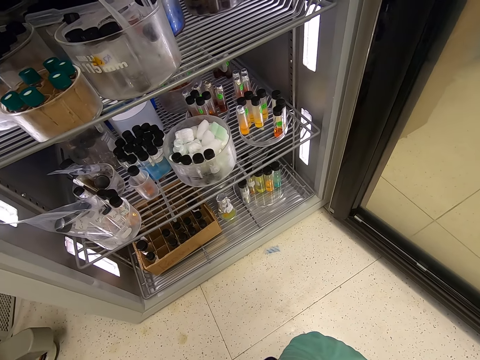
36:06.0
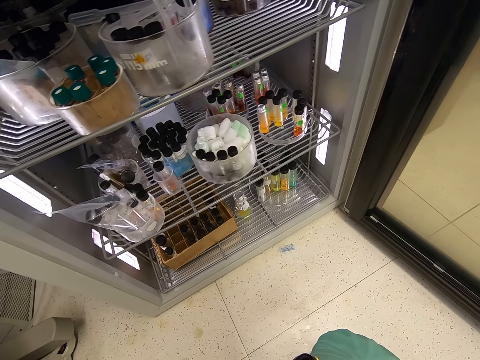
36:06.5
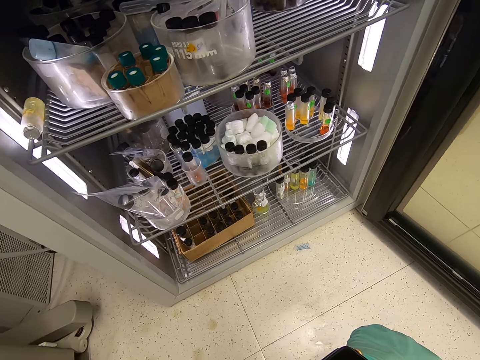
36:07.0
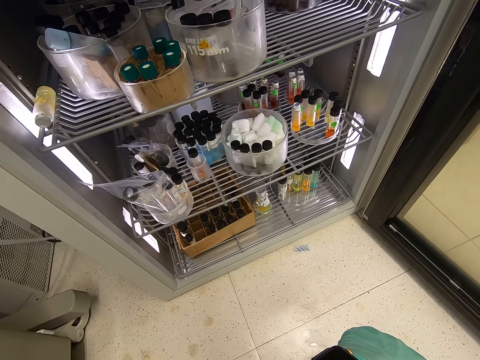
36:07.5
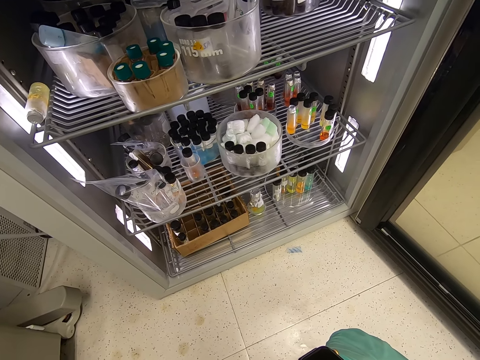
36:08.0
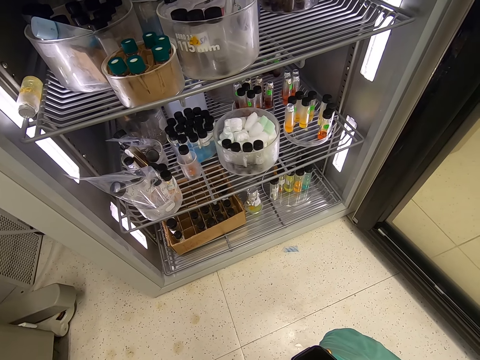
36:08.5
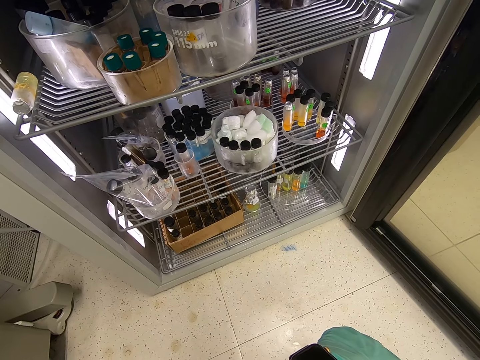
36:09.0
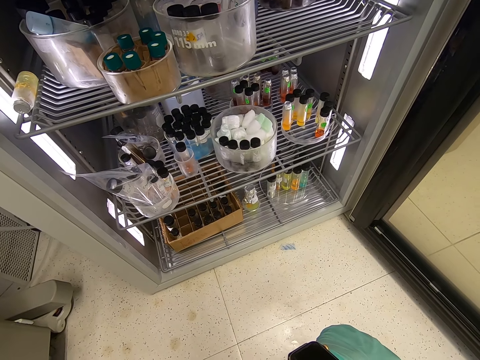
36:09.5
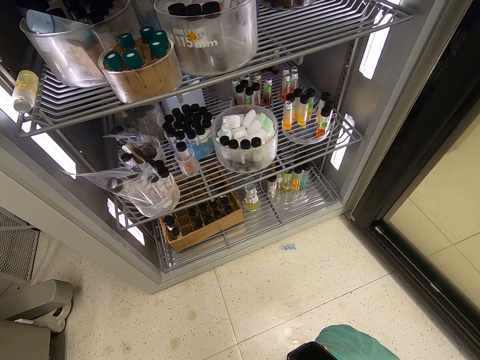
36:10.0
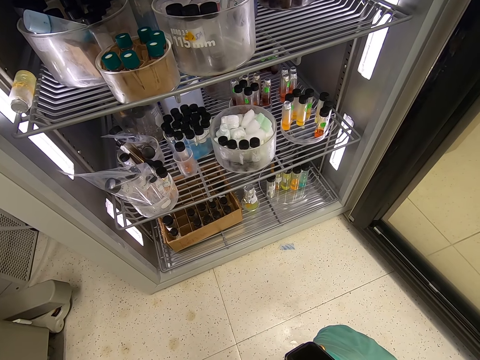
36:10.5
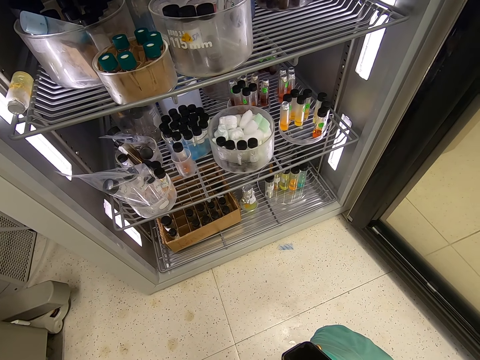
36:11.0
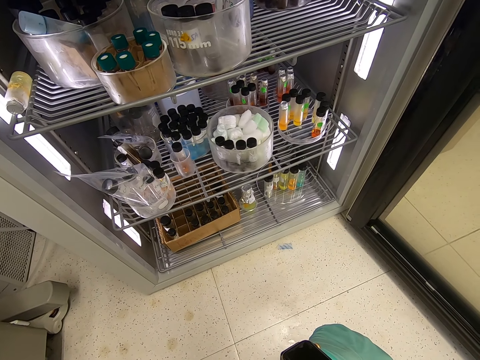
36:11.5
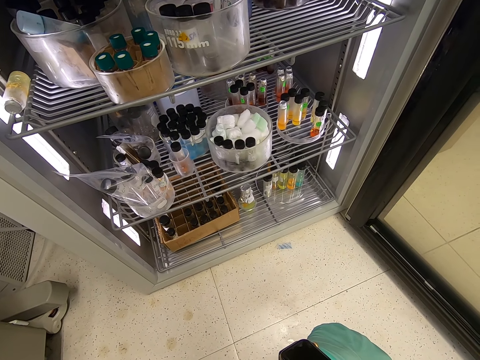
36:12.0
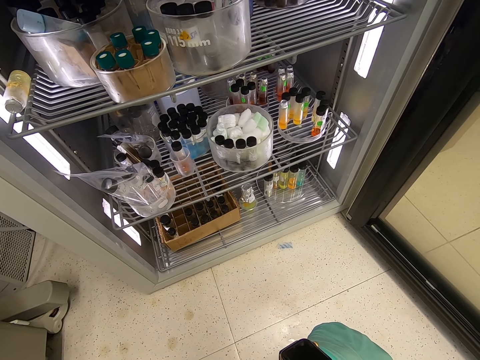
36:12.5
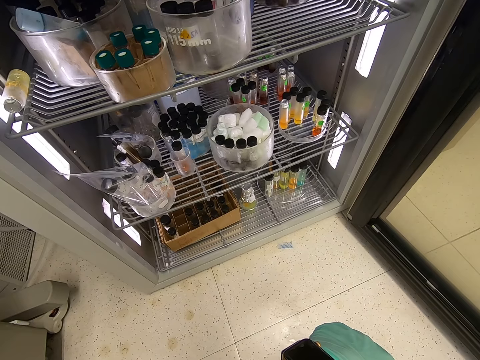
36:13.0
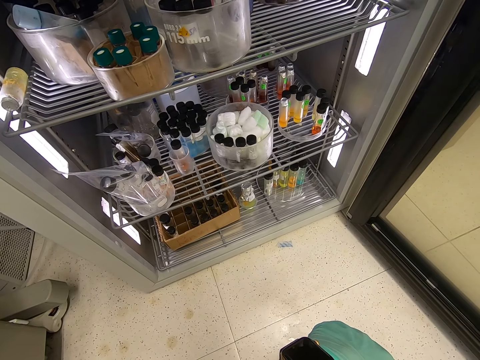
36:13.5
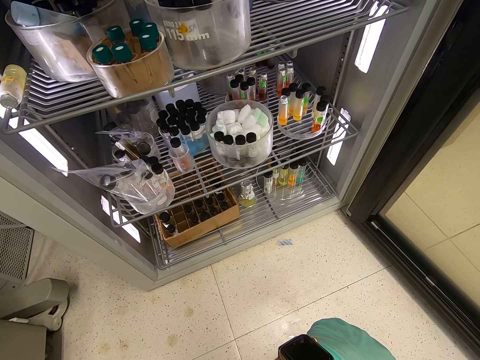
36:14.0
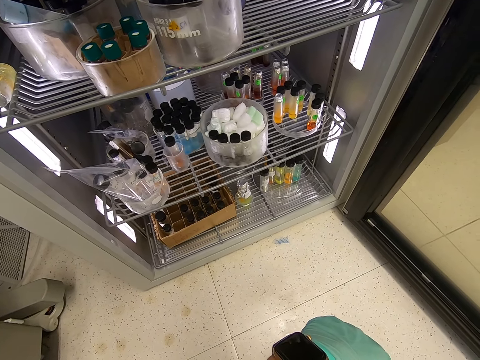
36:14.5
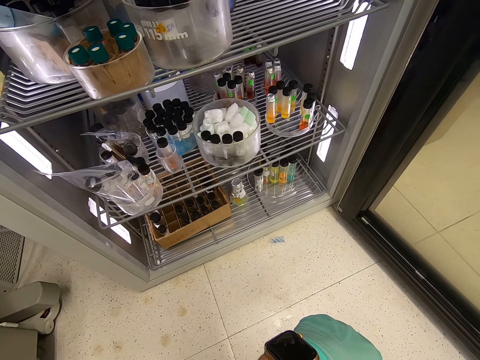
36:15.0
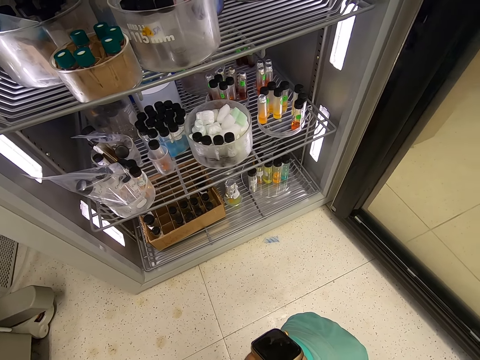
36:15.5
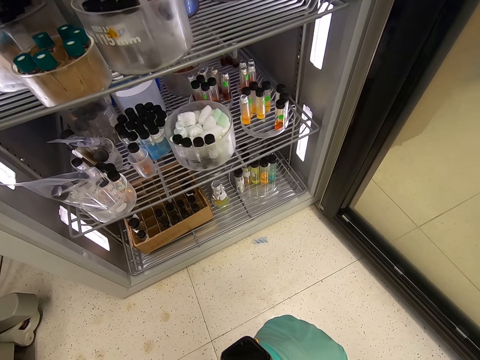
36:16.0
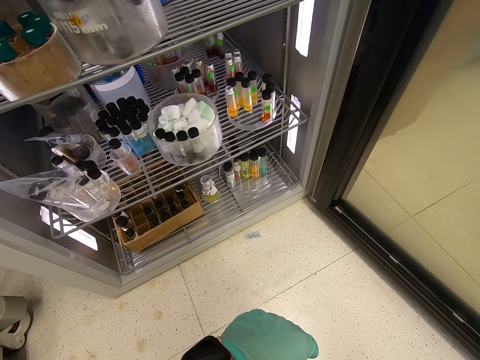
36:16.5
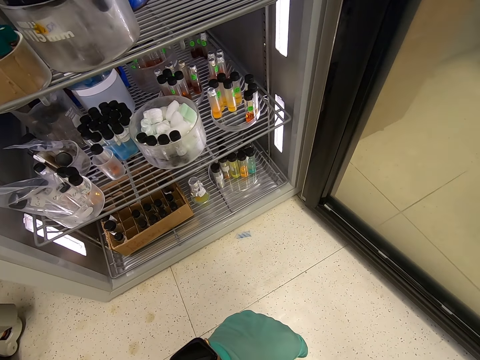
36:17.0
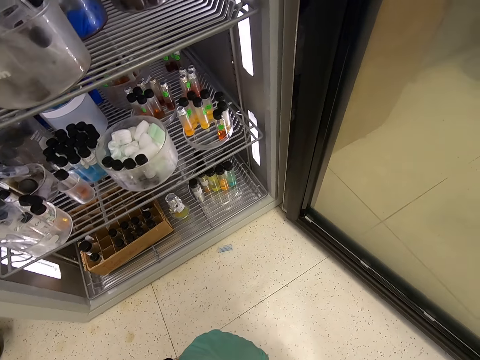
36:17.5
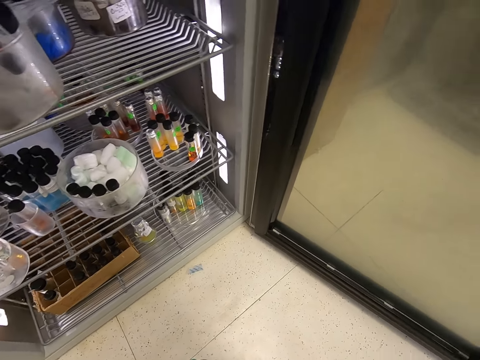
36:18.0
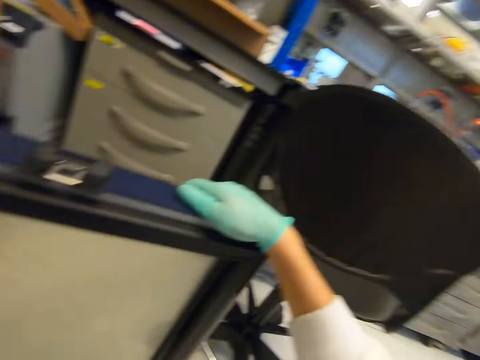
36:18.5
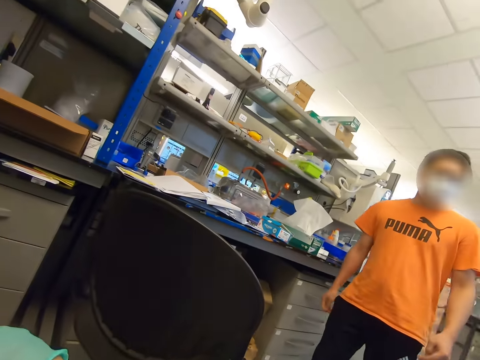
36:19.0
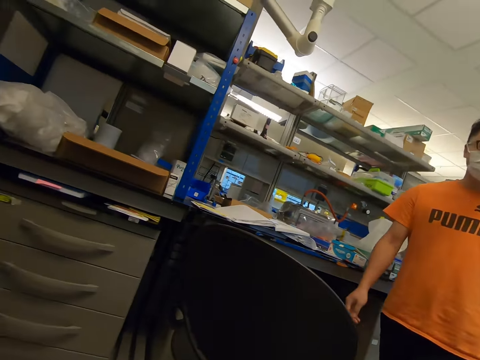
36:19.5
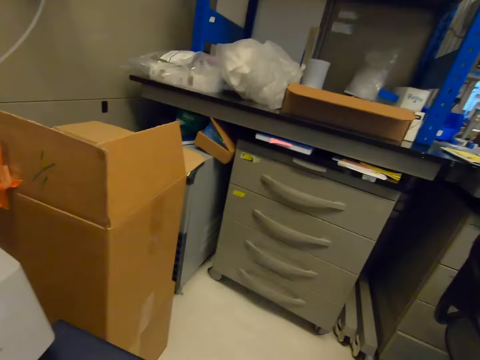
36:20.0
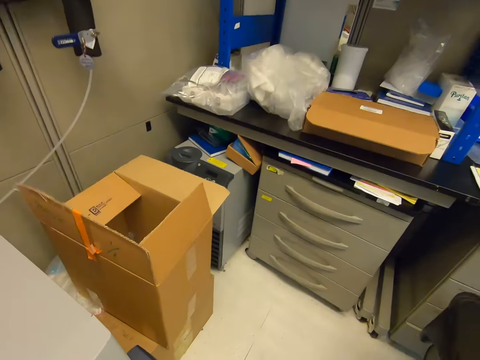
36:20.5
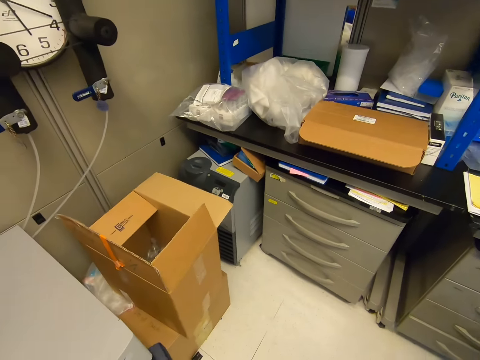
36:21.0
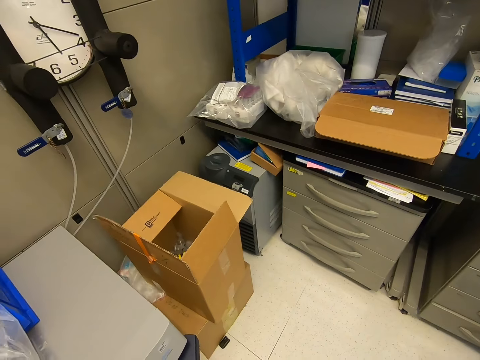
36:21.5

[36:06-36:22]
The camera wearer stares in the laboratory. They turn around the room.

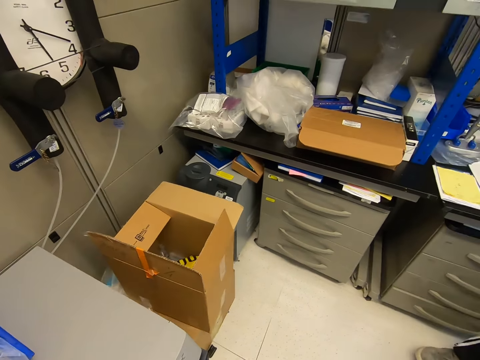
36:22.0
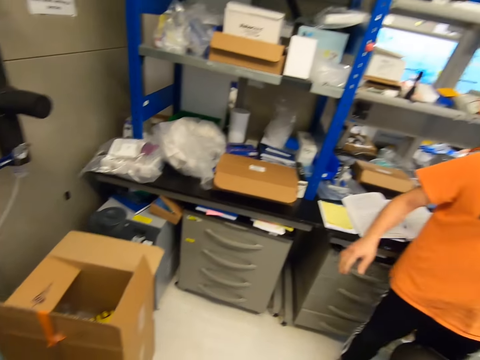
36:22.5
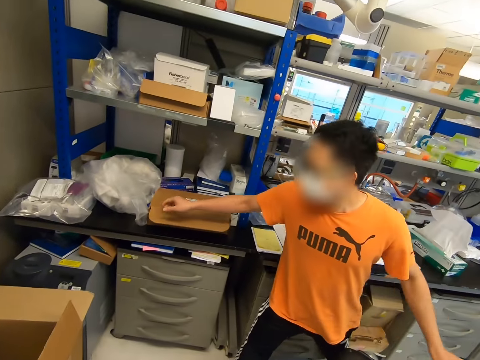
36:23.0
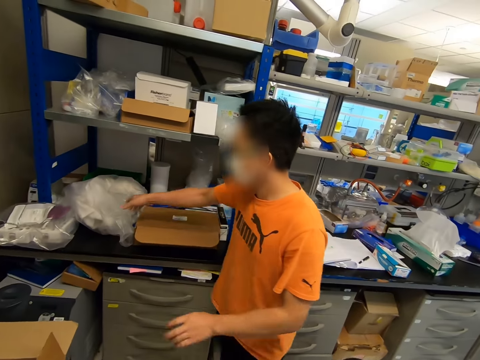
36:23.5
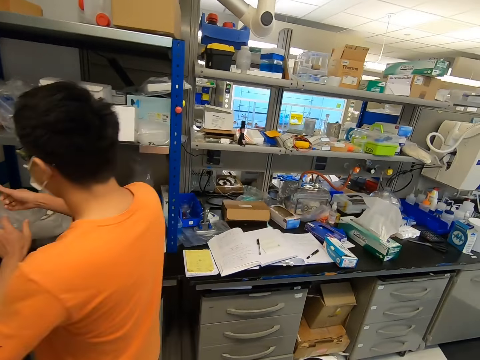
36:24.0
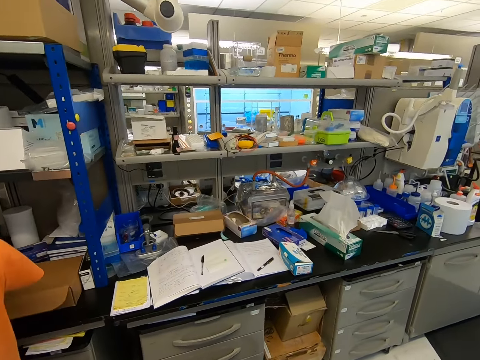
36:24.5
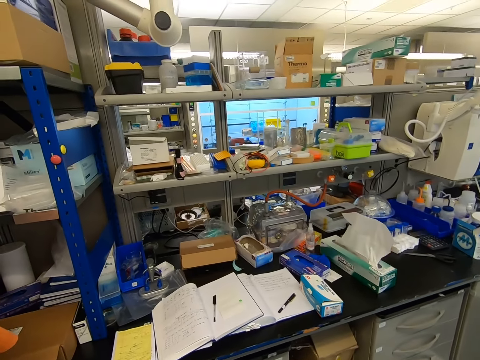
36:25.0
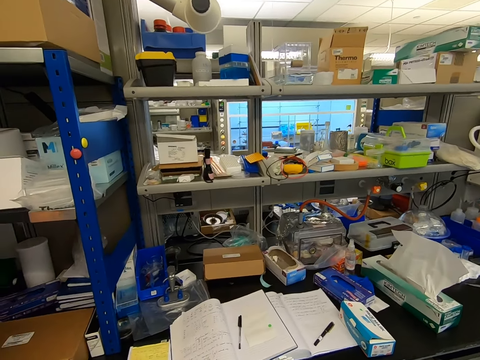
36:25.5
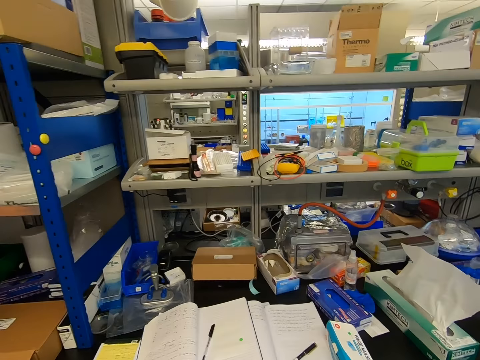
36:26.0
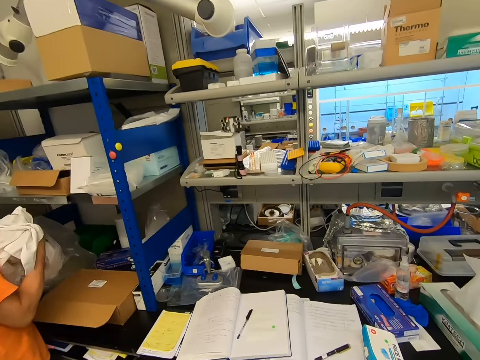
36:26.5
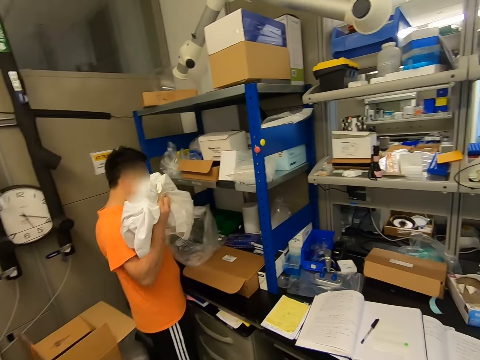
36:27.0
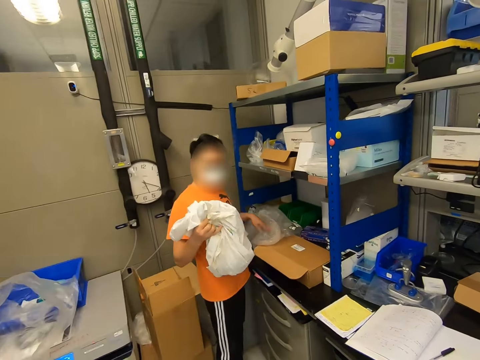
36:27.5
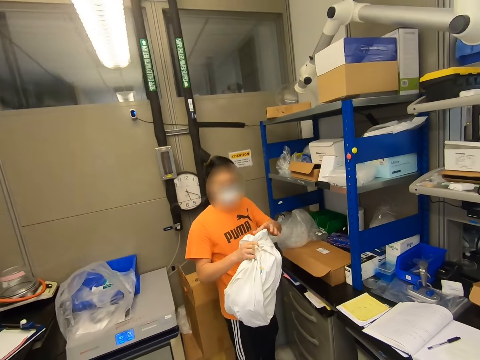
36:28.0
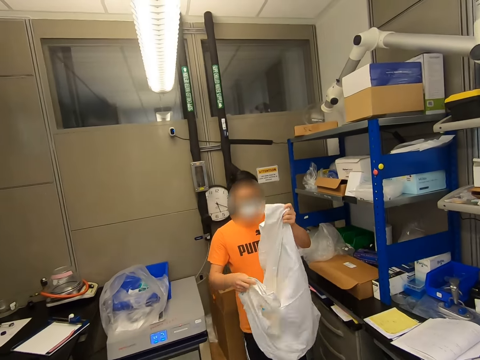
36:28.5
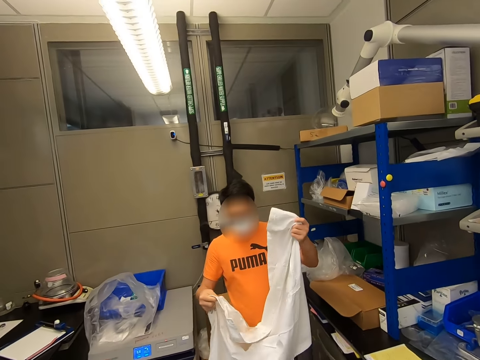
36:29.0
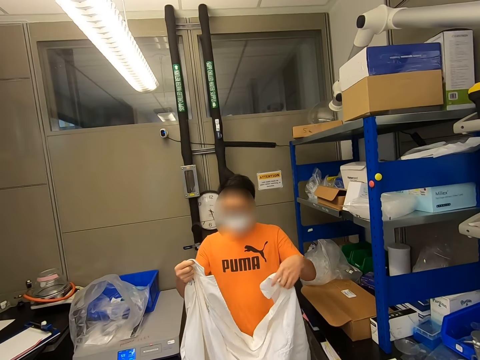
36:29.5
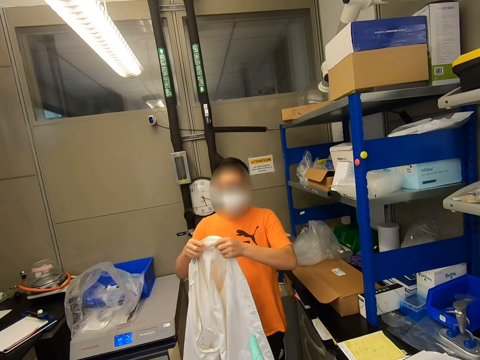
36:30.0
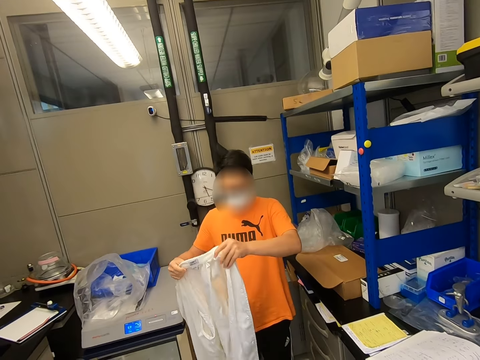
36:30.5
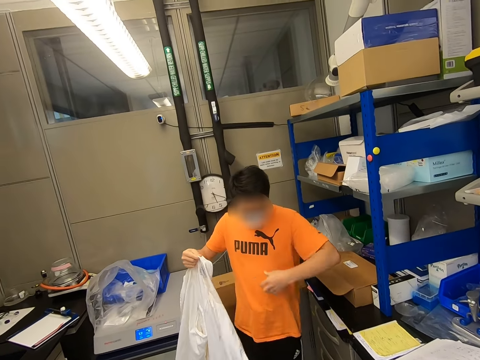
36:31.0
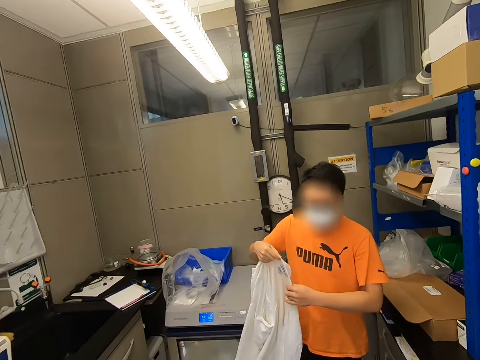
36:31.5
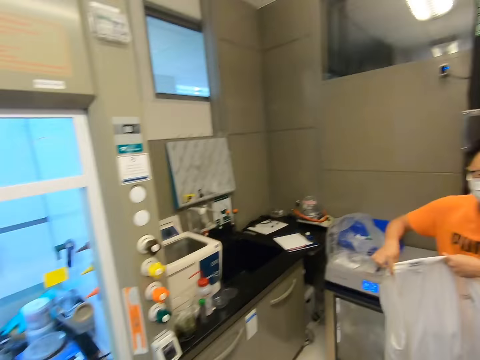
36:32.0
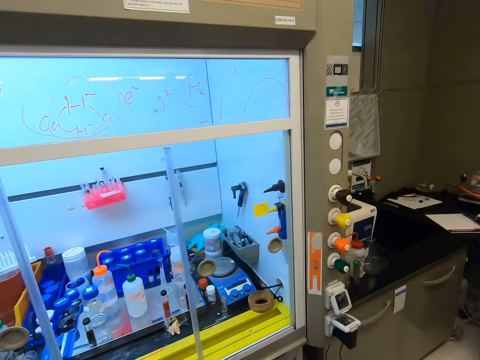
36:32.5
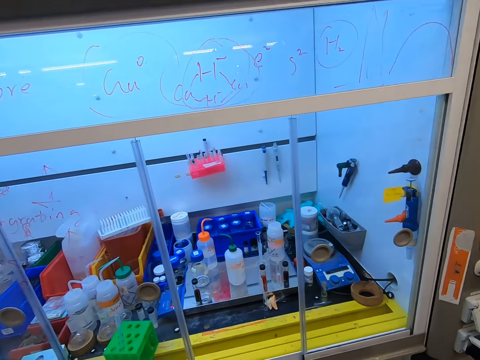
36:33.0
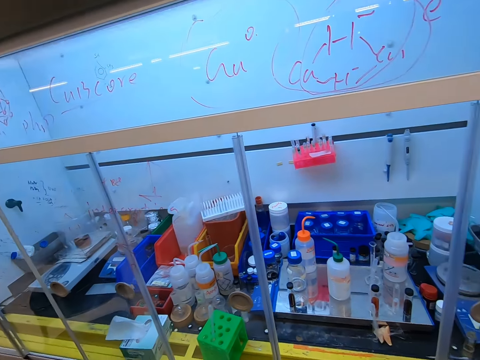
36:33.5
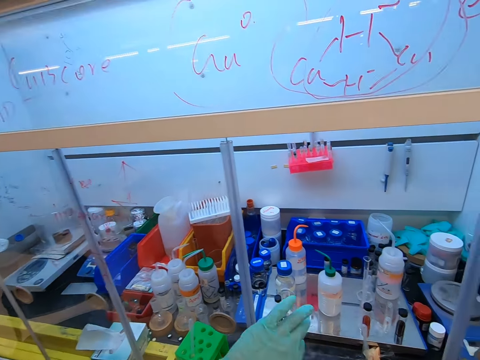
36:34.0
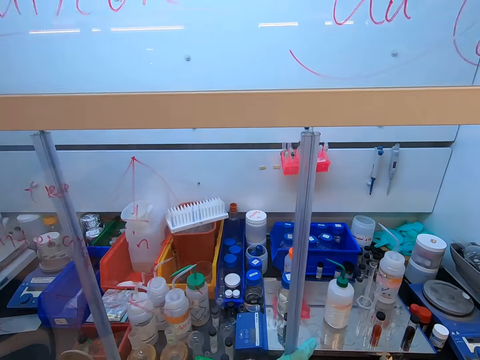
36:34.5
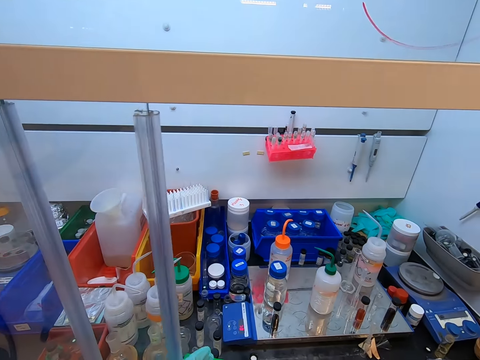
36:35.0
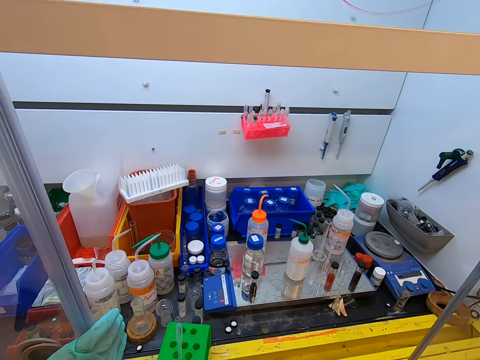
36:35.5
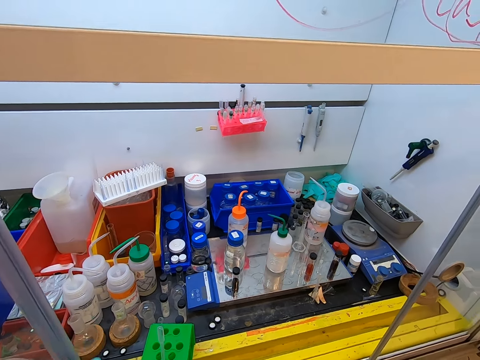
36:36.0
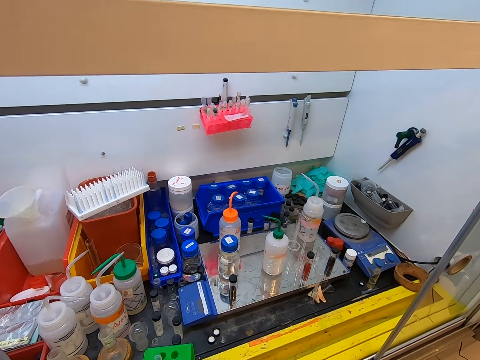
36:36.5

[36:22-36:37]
A man picks up a lab coat. The man stretches the lab coat. The camera wearer opens a shelf.
